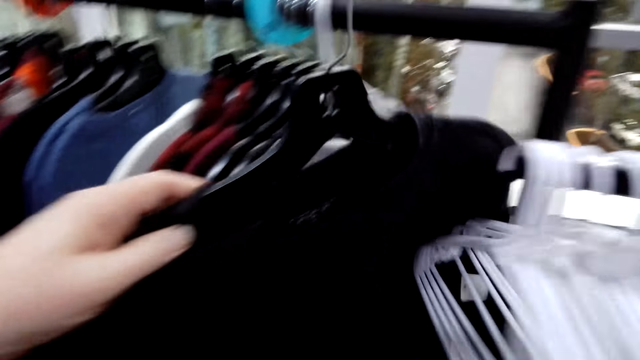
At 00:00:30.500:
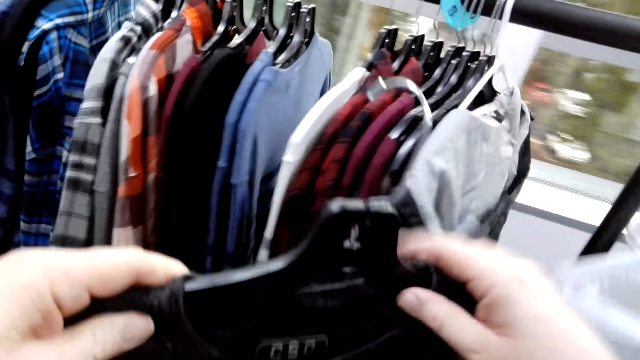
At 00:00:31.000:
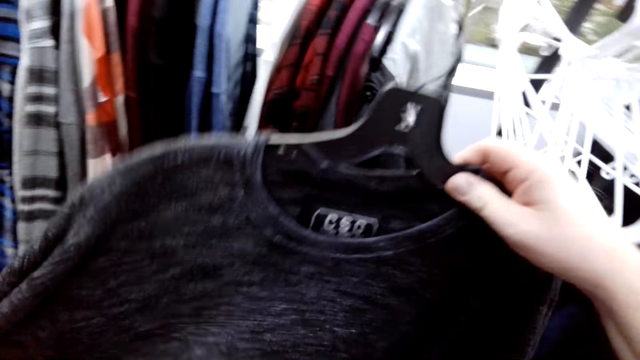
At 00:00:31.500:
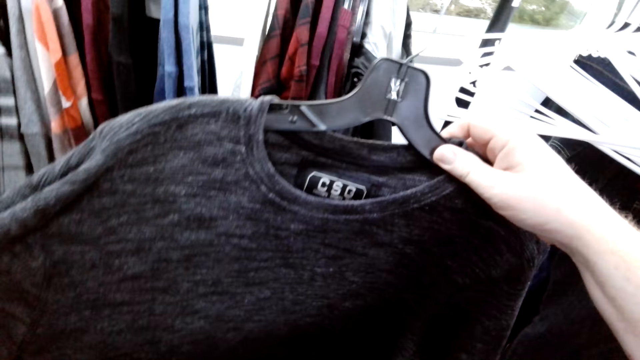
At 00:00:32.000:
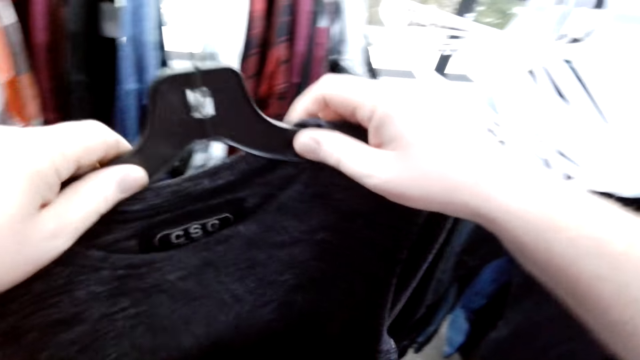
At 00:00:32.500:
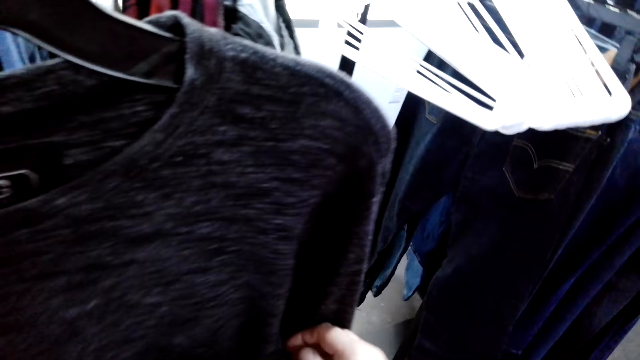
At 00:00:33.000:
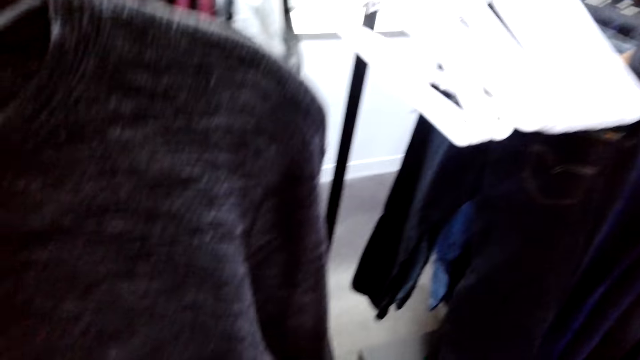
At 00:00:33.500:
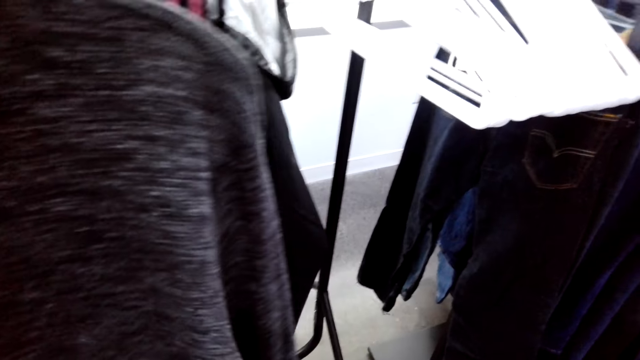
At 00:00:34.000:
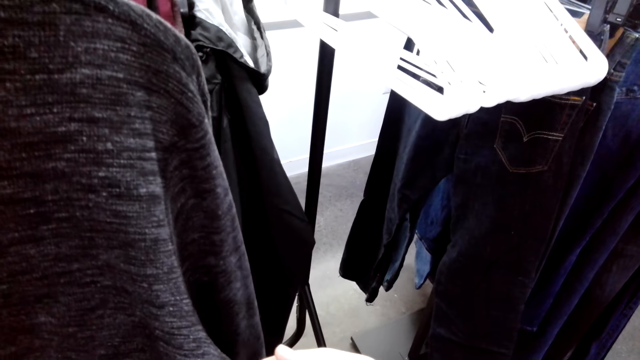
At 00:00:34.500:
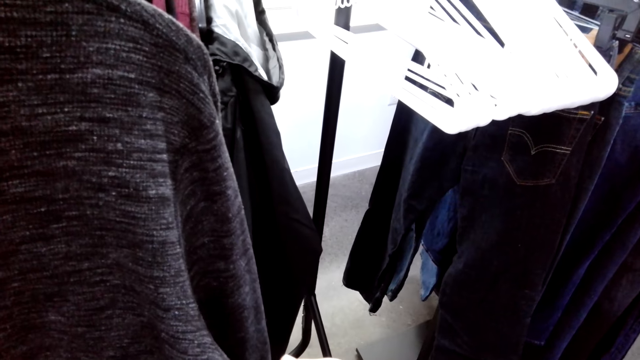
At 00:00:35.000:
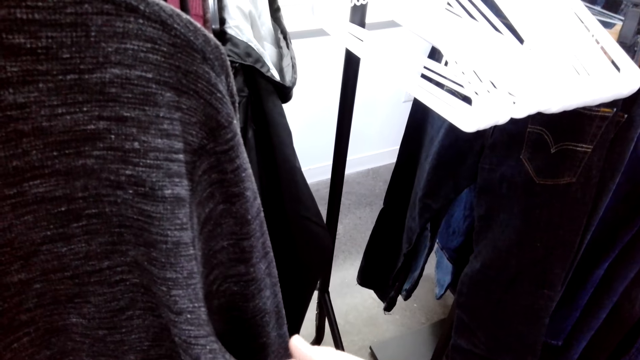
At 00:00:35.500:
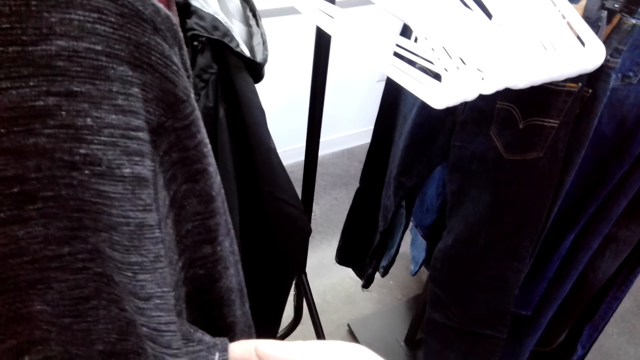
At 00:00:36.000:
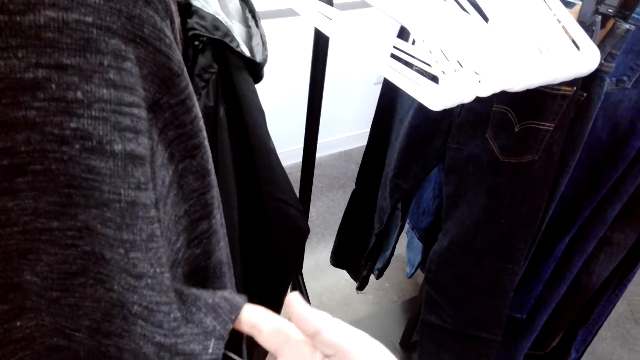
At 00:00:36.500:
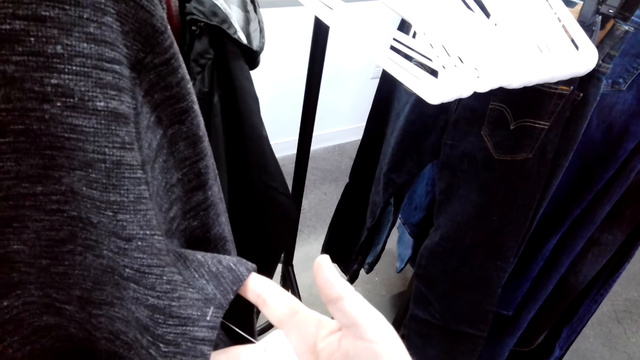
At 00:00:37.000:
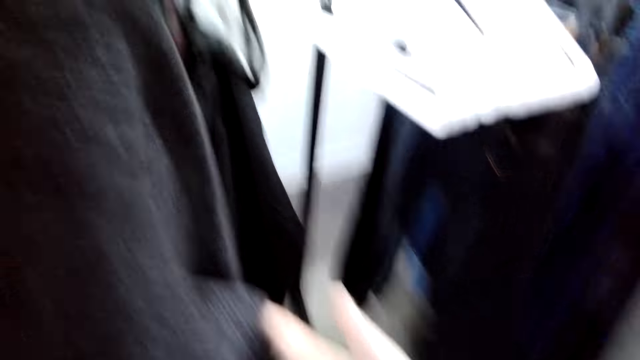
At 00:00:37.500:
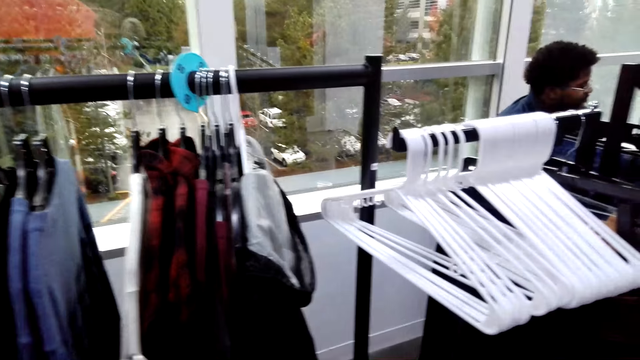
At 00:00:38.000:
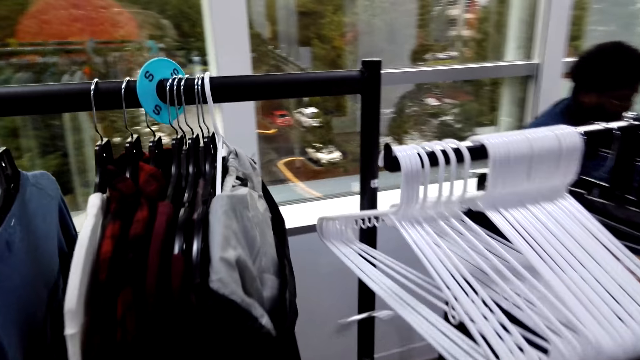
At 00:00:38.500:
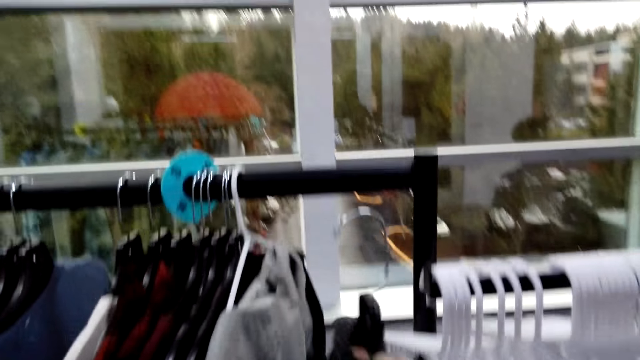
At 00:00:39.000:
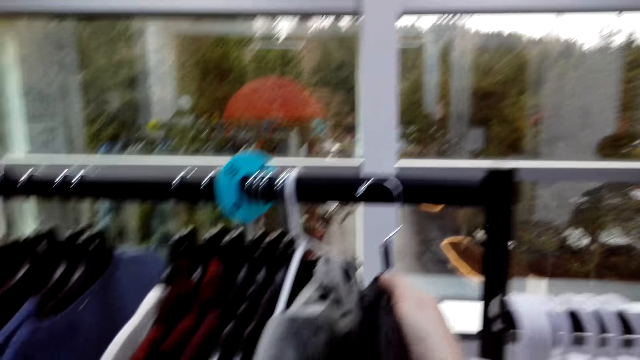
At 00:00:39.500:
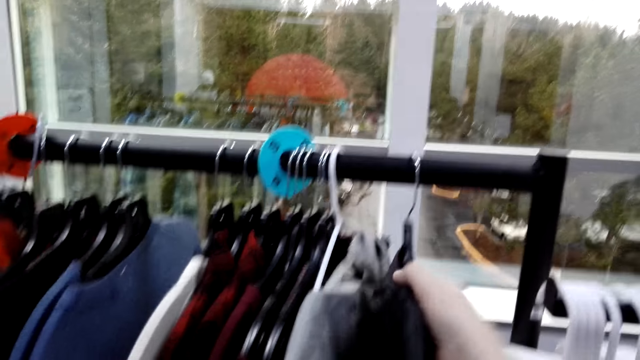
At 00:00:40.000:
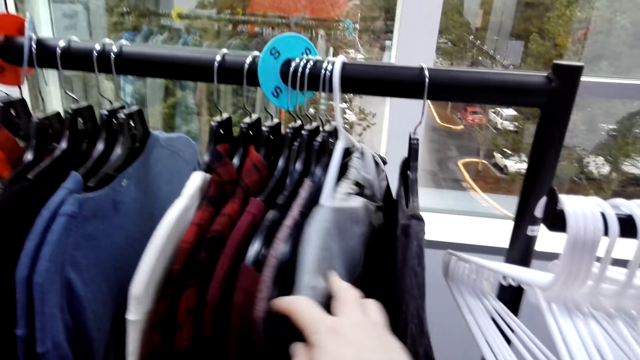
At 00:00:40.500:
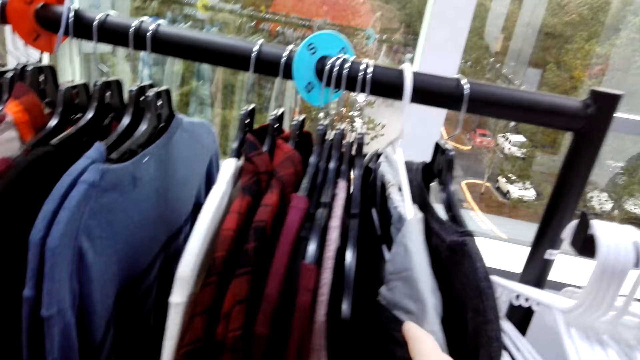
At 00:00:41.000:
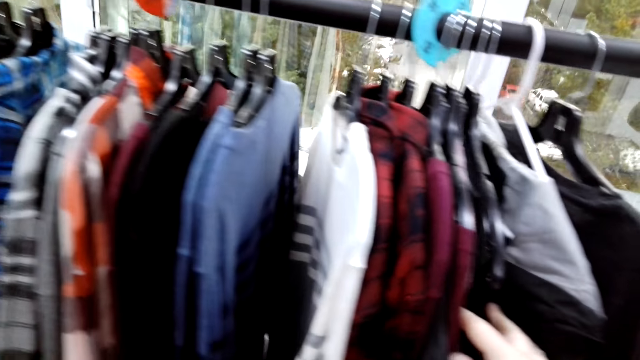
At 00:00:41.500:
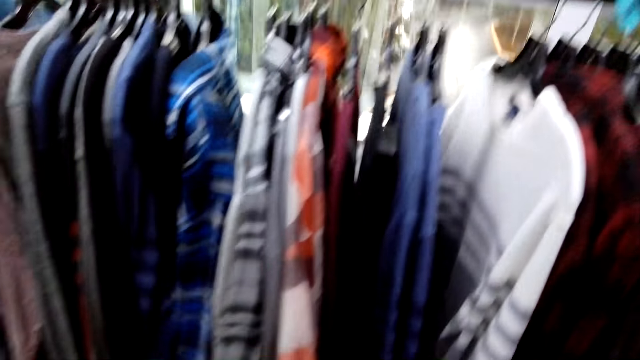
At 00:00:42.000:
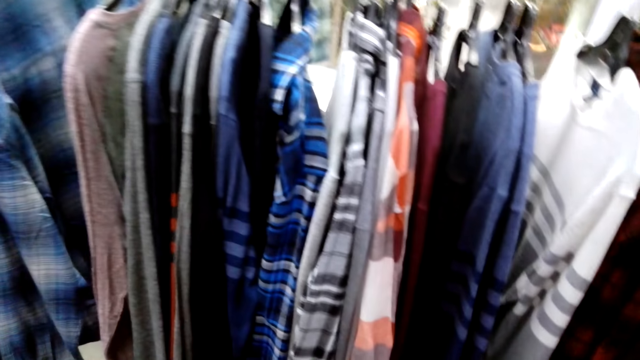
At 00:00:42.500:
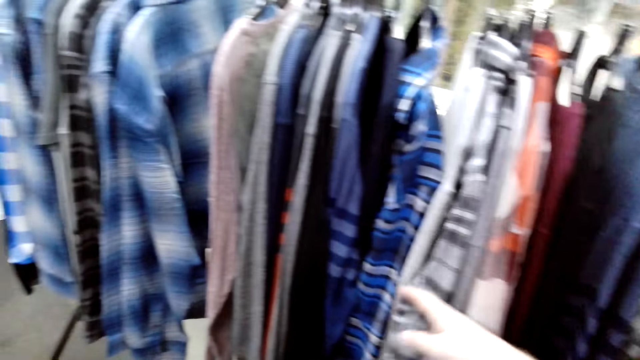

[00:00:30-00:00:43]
The camera wearer removes the hanger from the rack. They inspect the t-shirt. They pick up the clothes and dialogue with a person. They hang the hanger on the rack. They inspect the clothes on the rack.

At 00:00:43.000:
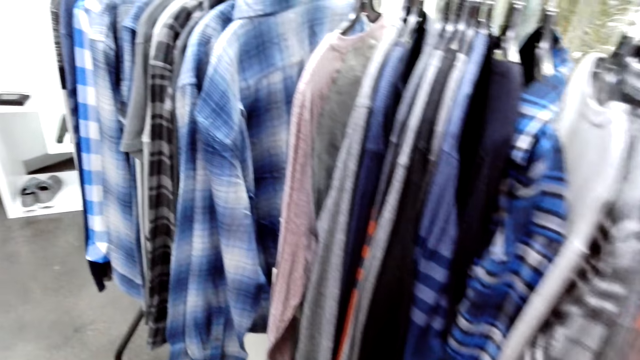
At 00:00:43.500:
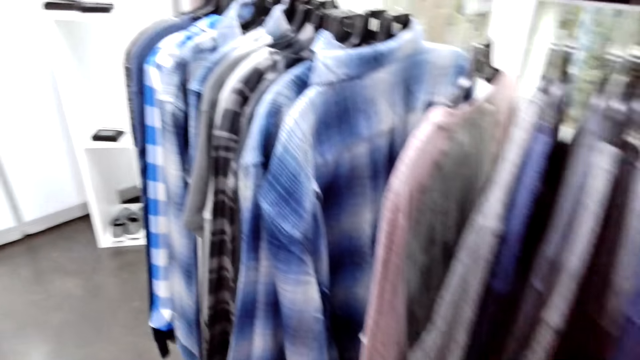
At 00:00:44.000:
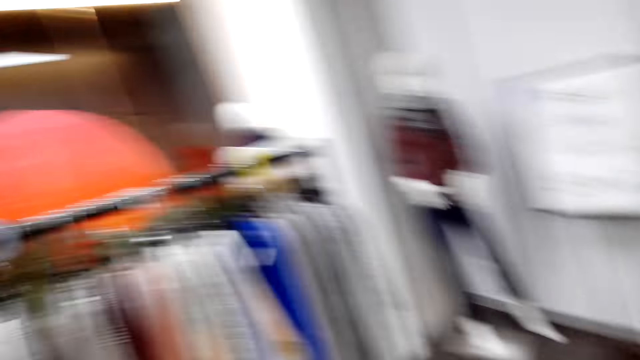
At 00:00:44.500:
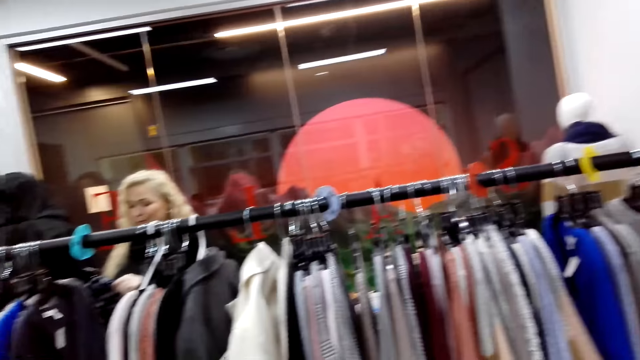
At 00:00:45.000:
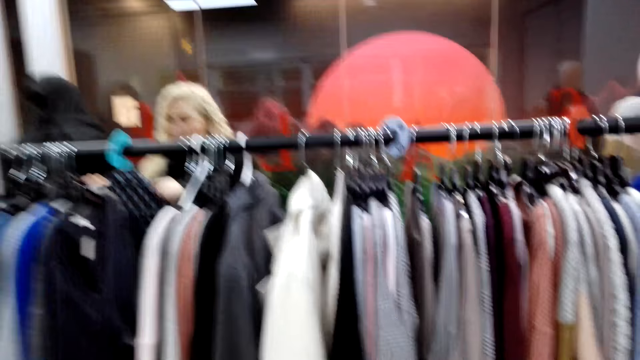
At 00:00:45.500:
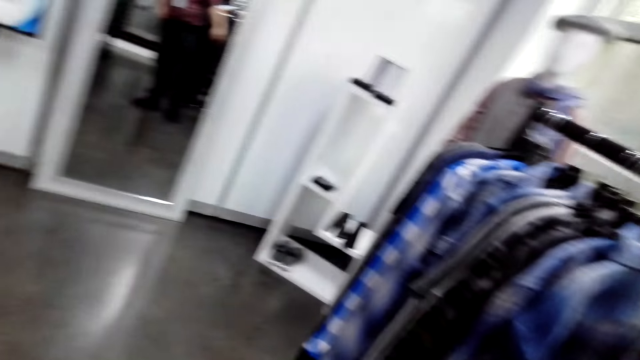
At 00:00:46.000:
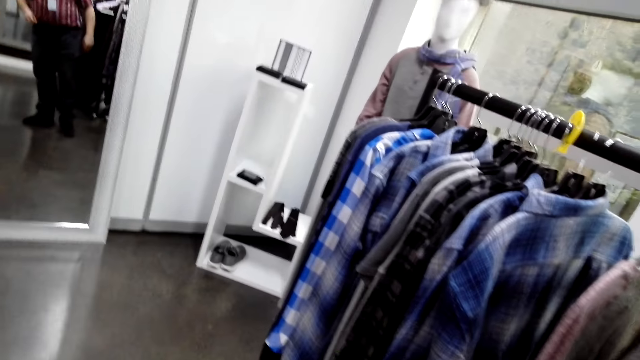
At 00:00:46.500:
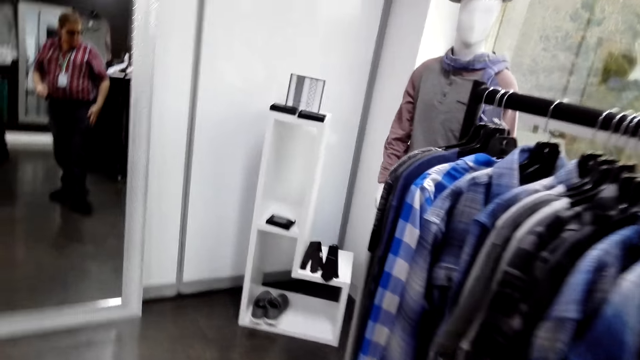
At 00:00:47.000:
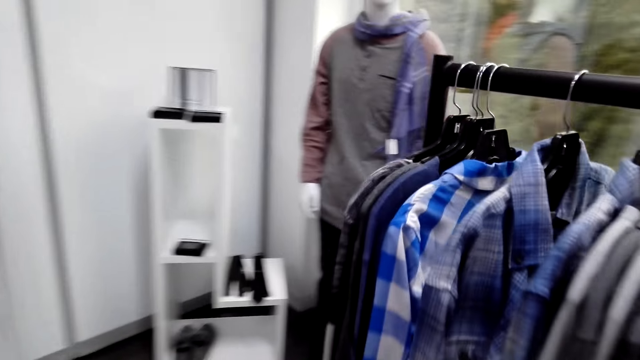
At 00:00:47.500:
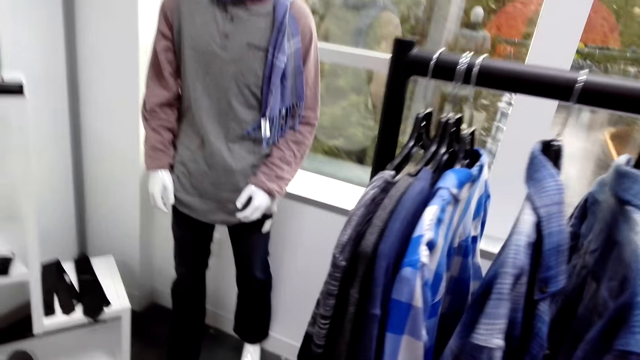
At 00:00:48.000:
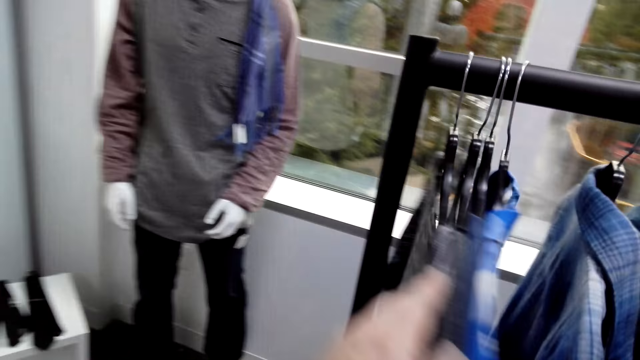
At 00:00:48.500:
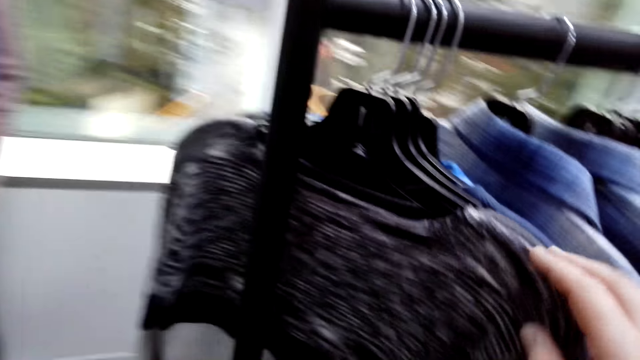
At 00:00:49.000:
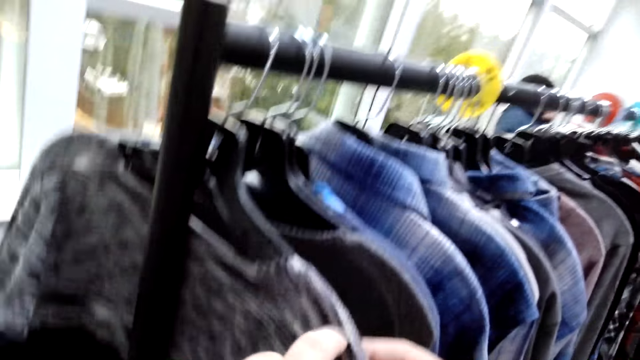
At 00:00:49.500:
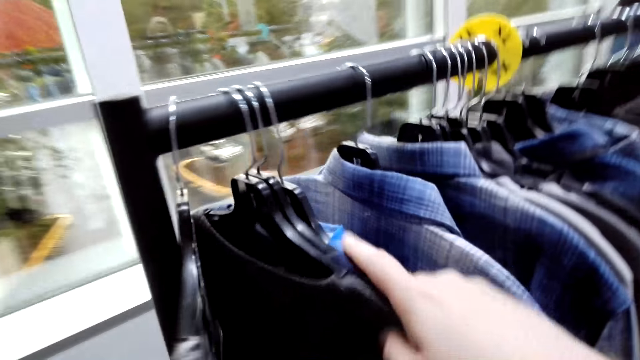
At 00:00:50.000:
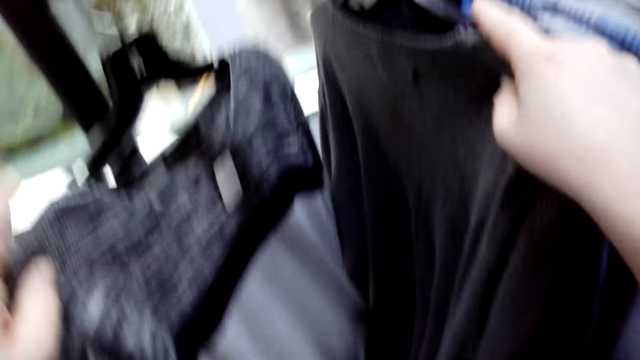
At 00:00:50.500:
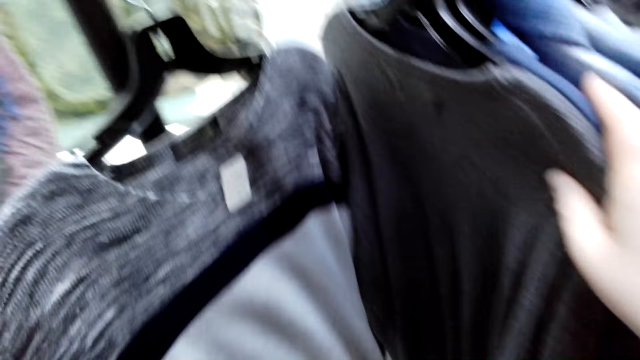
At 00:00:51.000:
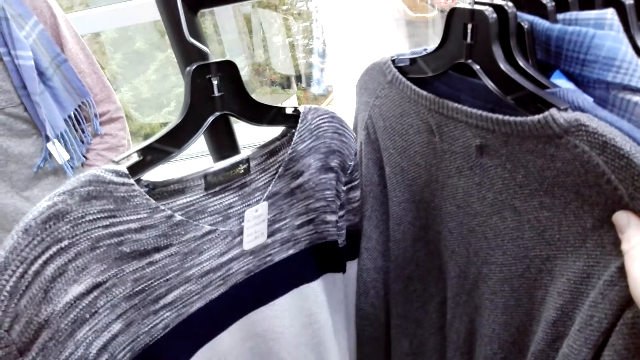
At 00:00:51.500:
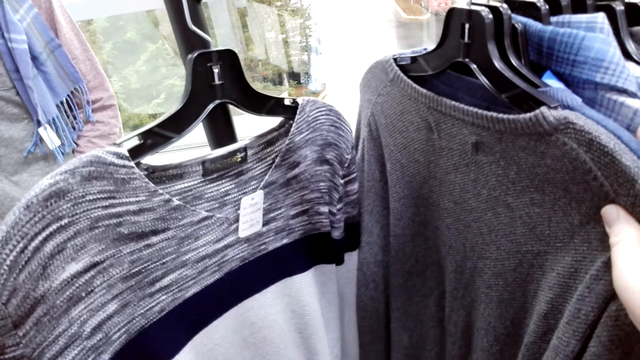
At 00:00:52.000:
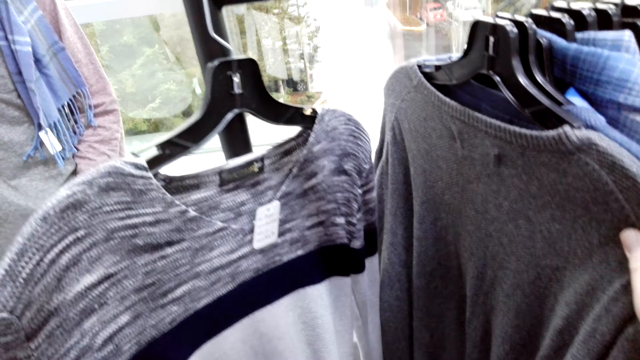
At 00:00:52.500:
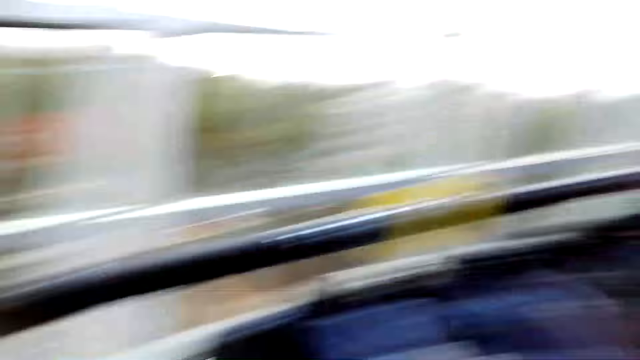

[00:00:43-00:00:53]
The camera wearer walks around the boutique. They turn towards a woman. They move towards the rack. They inspect the clothes on the rack. They talk to the woman.
